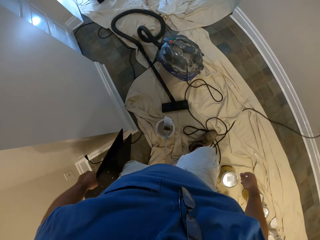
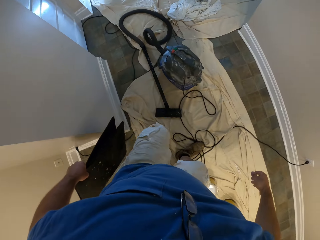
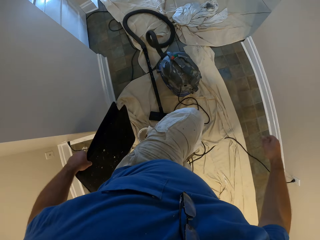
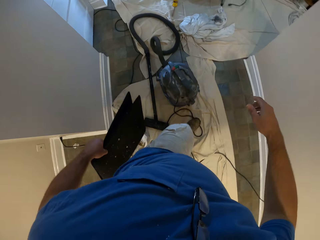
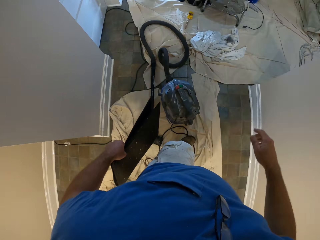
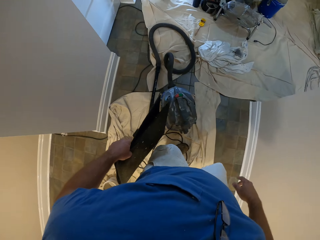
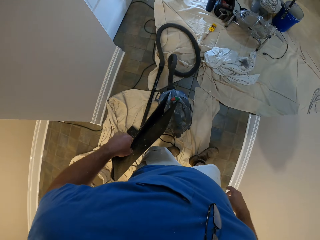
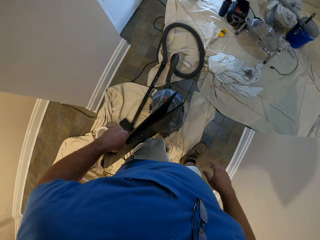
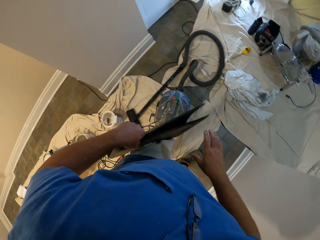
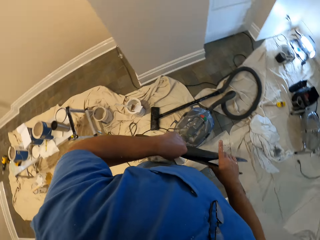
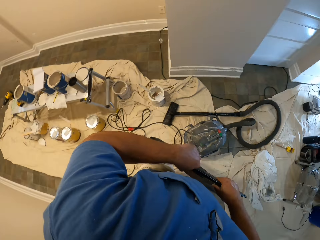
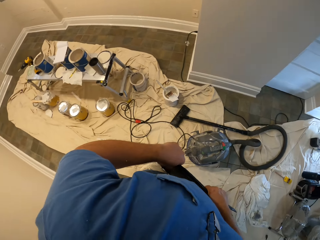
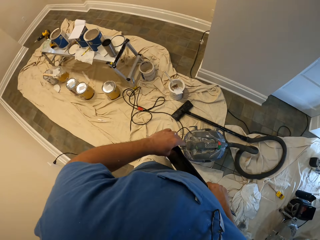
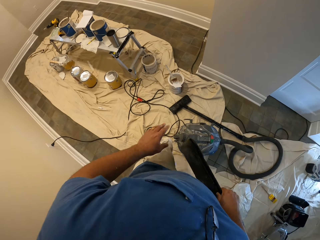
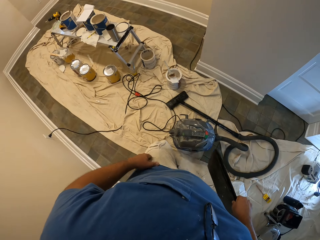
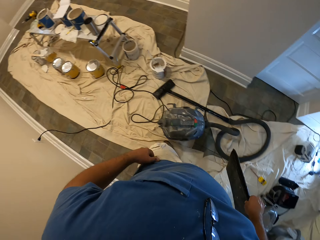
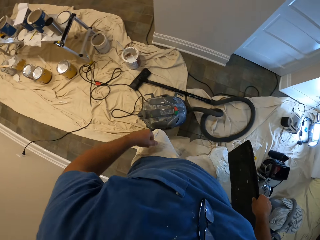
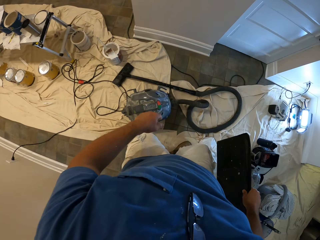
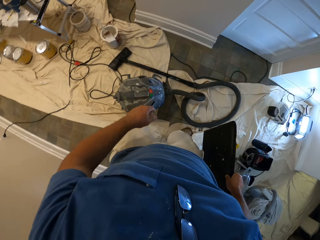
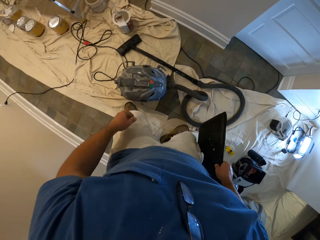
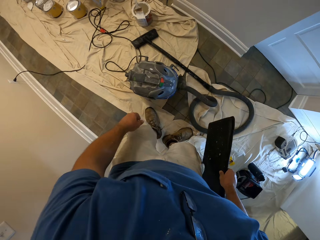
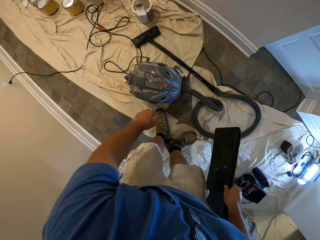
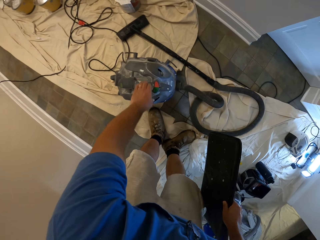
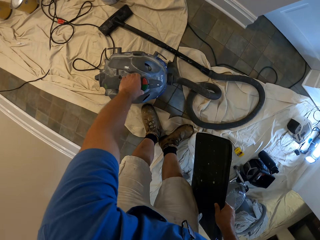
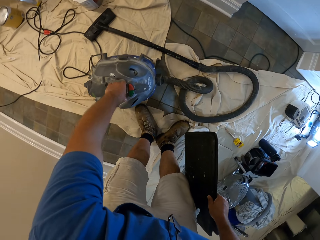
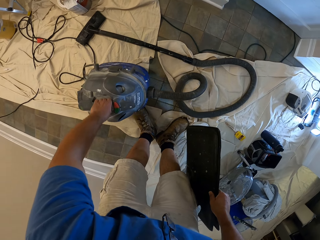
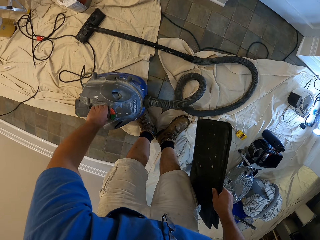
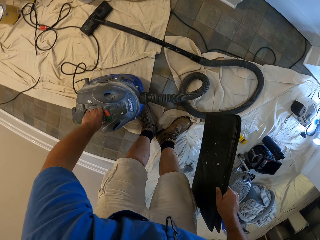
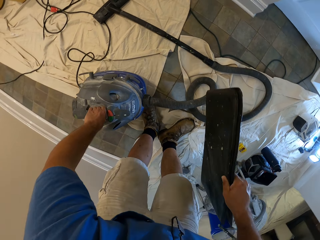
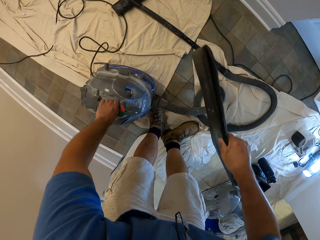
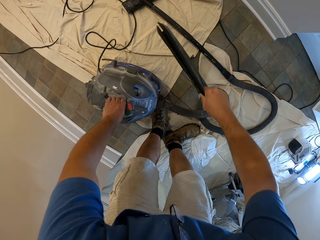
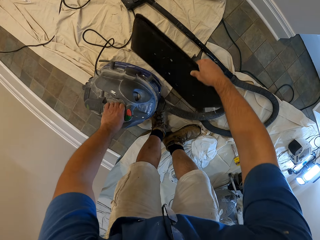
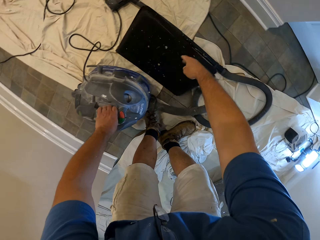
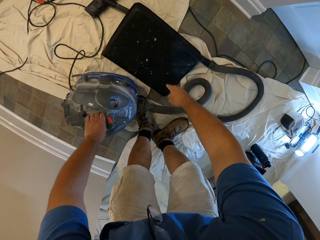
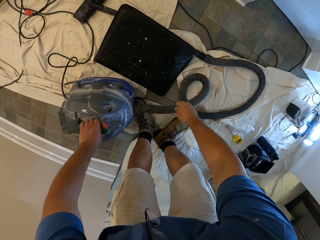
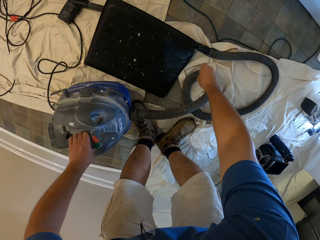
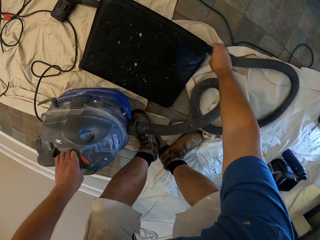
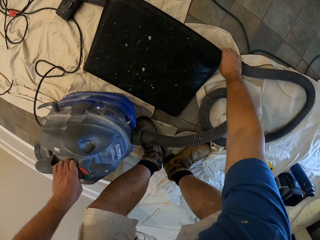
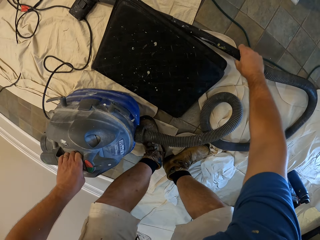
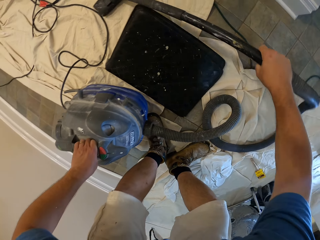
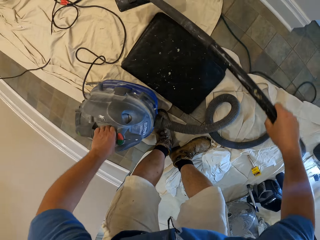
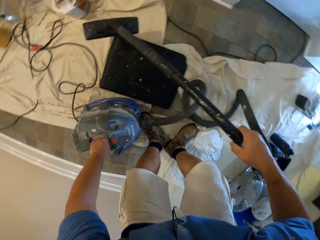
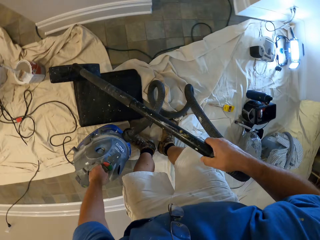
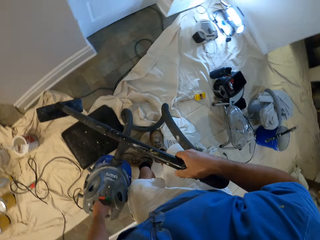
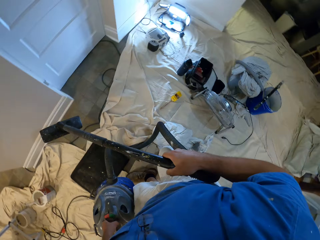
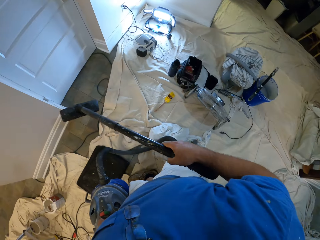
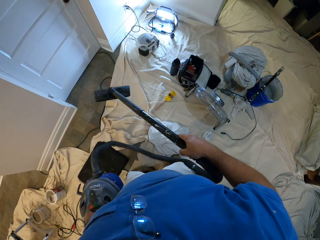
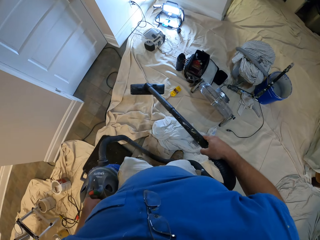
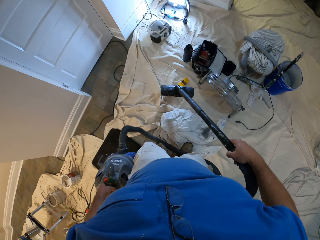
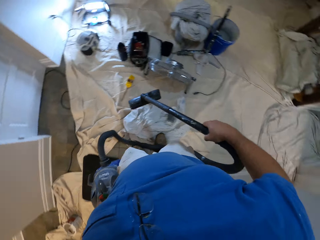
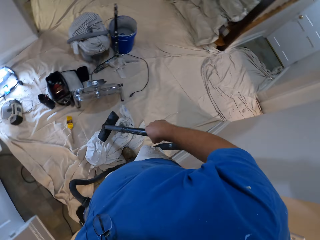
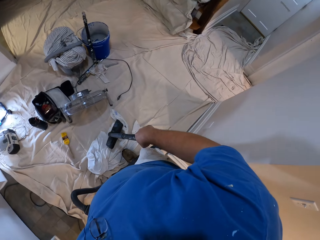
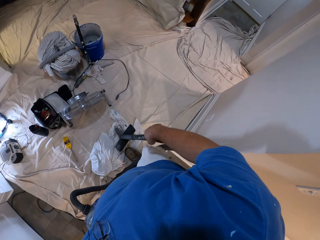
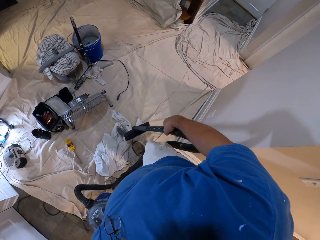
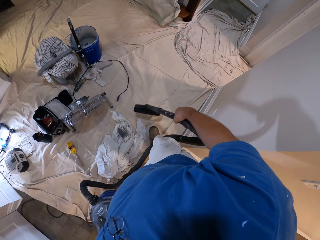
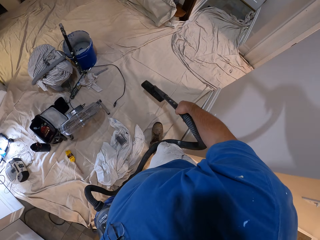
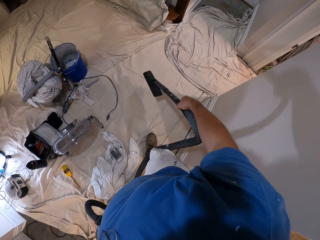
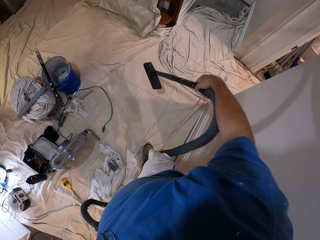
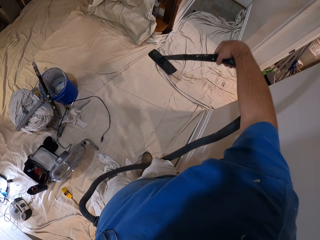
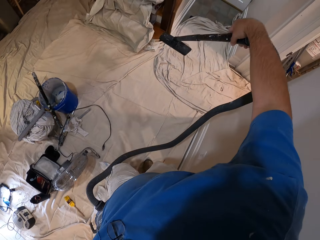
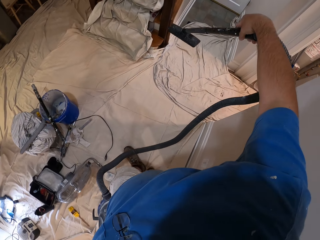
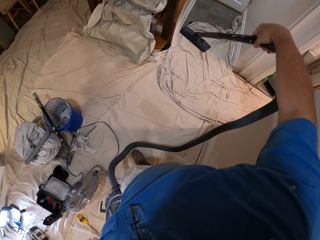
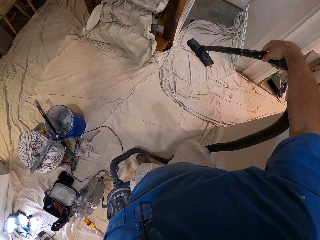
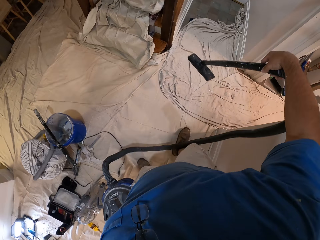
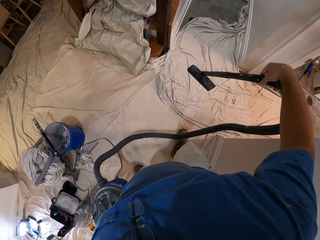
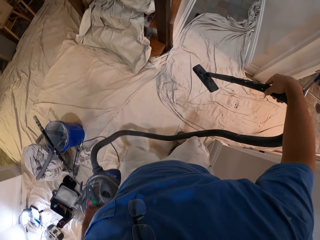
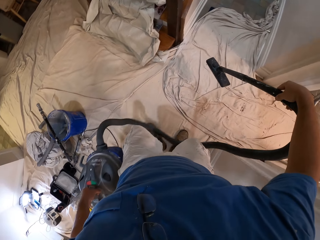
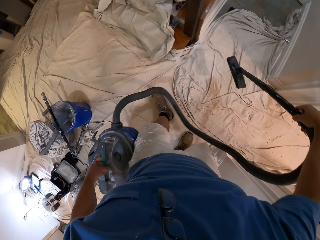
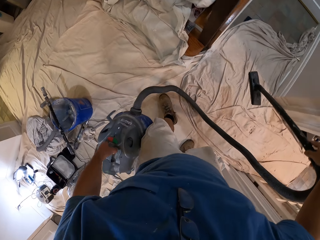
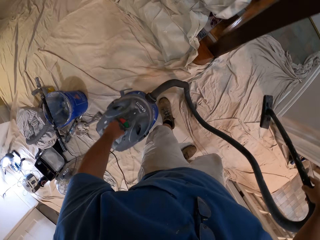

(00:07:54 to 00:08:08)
The camera wearer moves the vacuum cleaner. They drop the mat on the floor. They pick up the vacuum cleaner from the floor. They move towards a staircase.

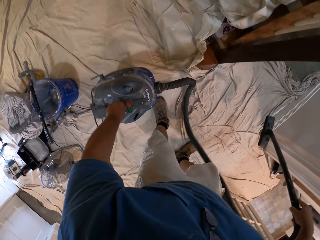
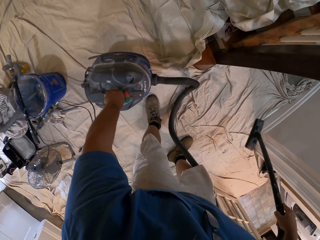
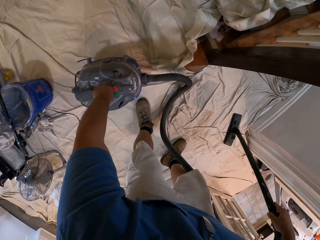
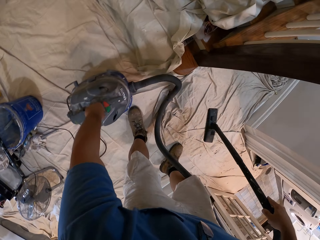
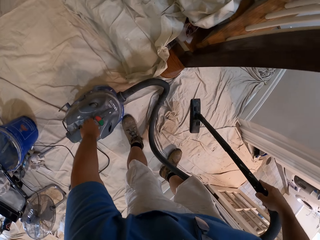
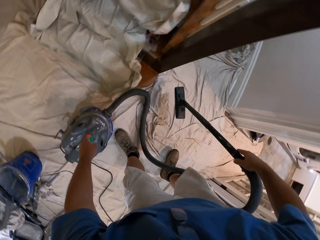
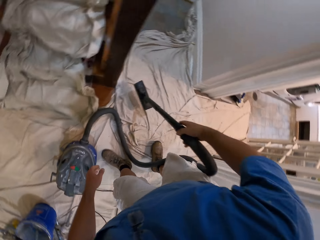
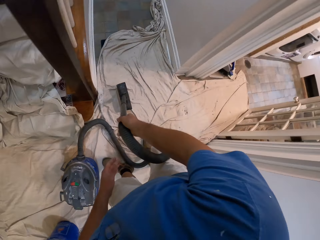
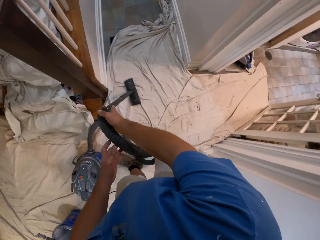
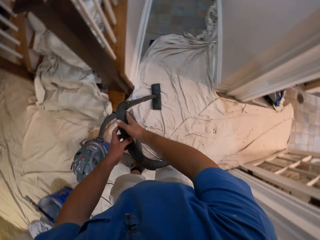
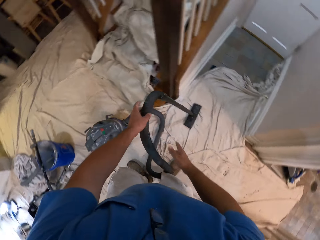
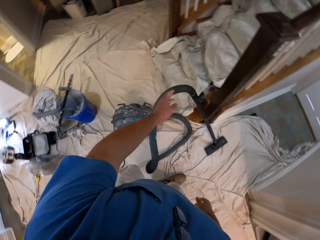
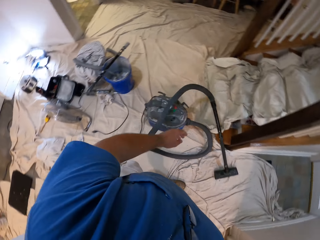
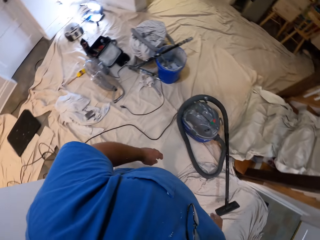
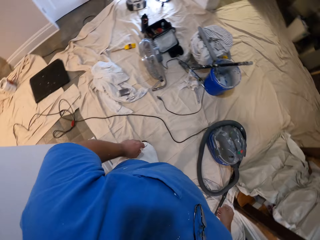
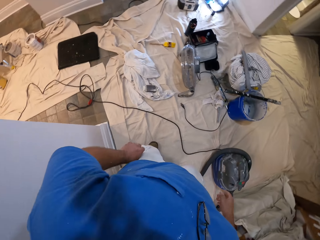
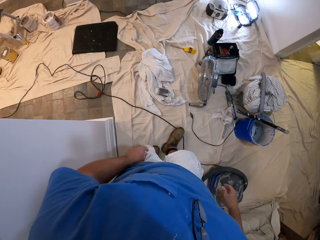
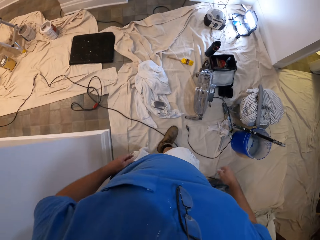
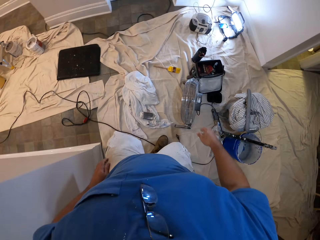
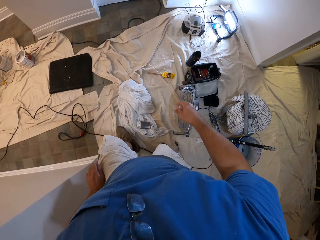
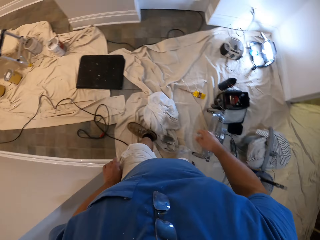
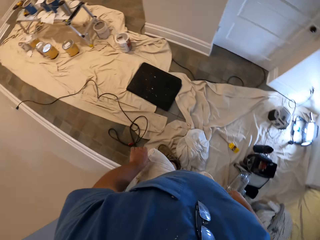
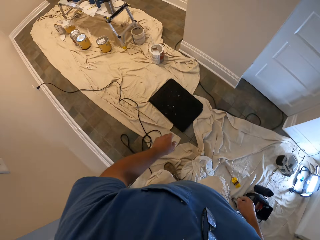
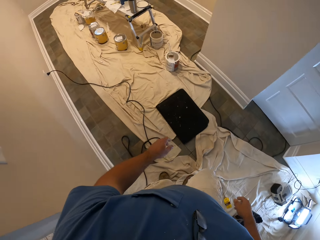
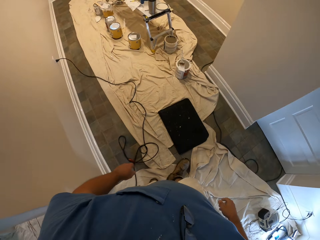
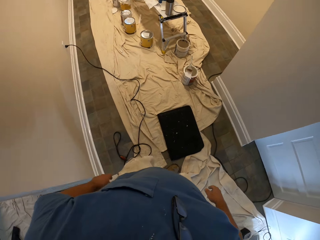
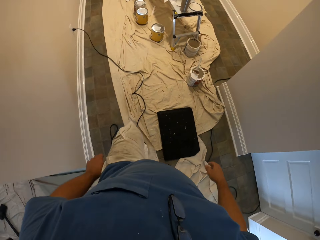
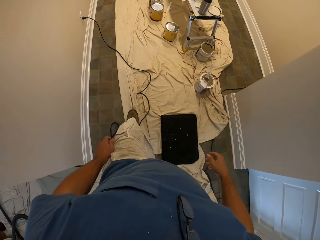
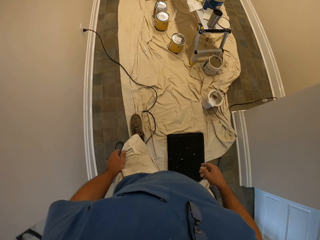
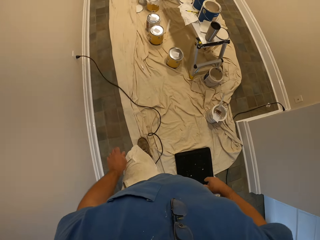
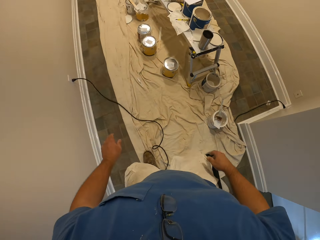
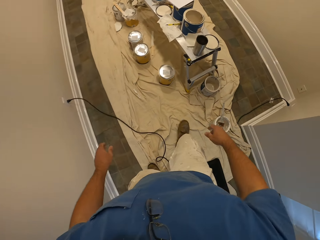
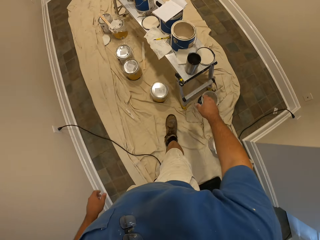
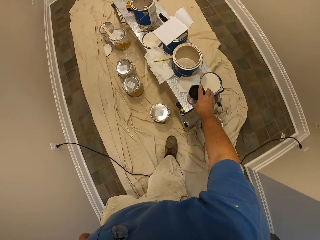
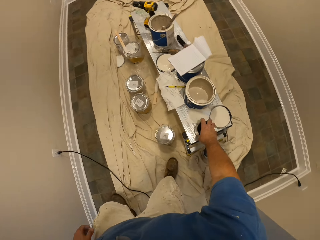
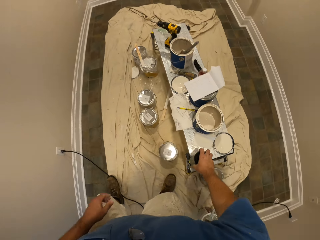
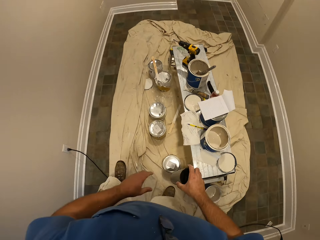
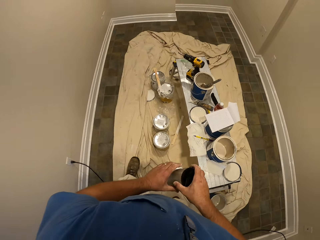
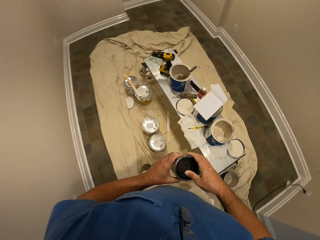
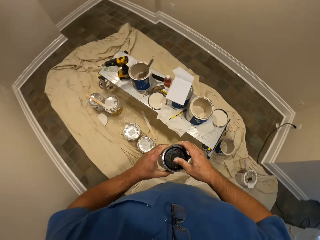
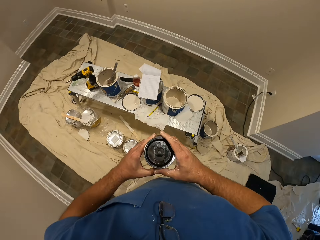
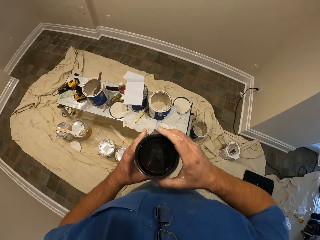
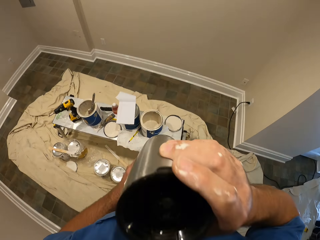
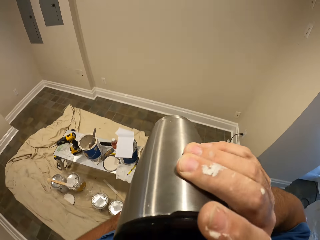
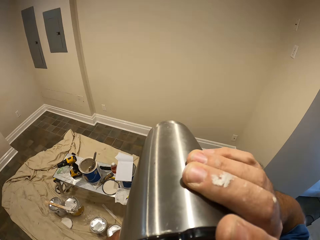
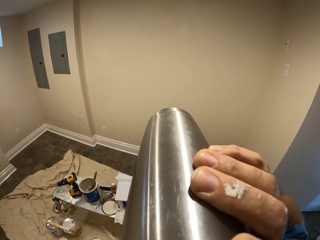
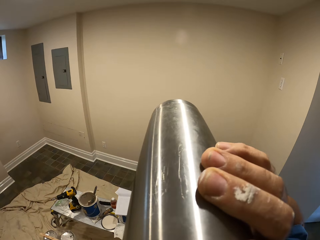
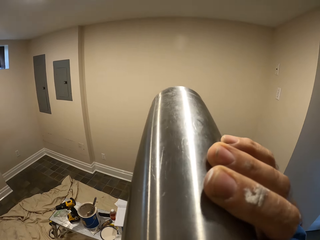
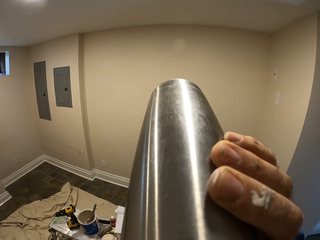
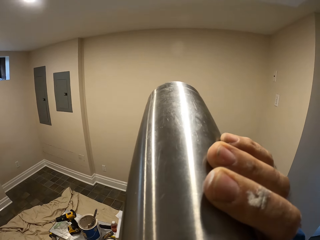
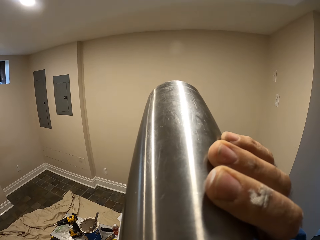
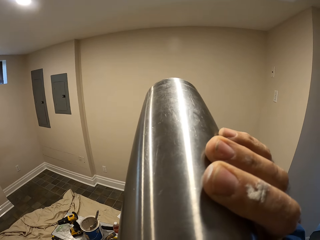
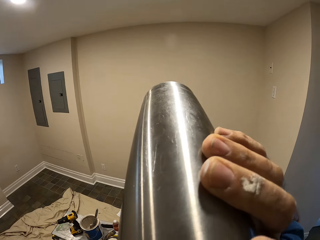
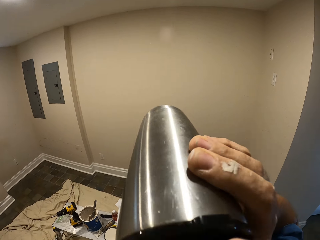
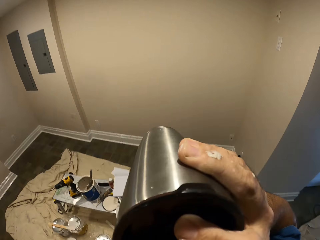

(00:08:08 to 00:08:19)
The camera wearer drops the vacuum cleaner on the floor. They move towards a bench. They pick up a mug flask from the bench. They drink from the mug flask.
